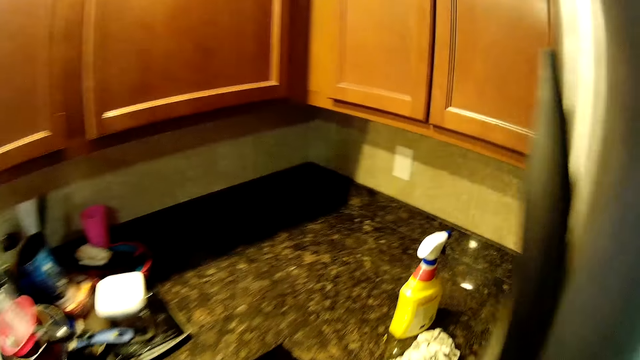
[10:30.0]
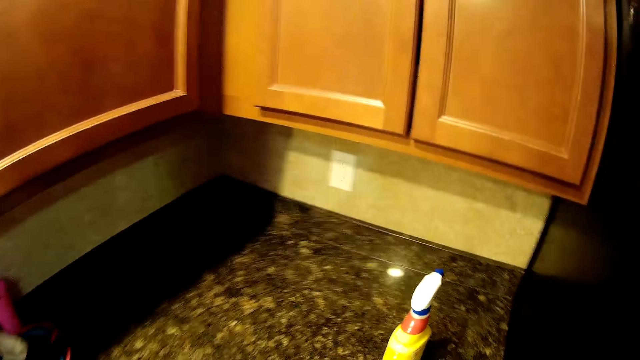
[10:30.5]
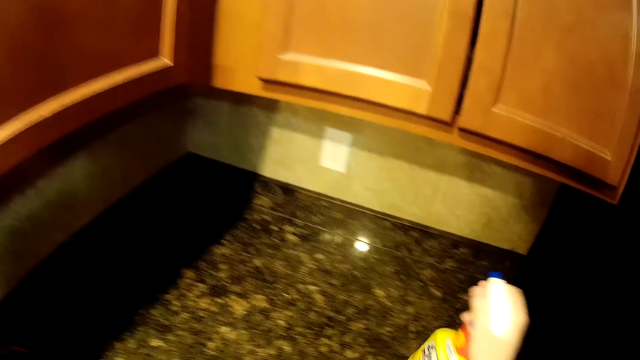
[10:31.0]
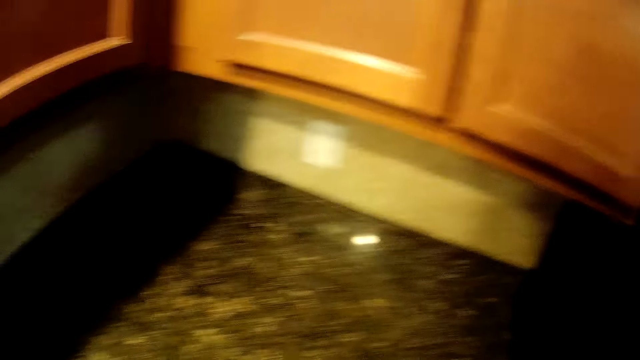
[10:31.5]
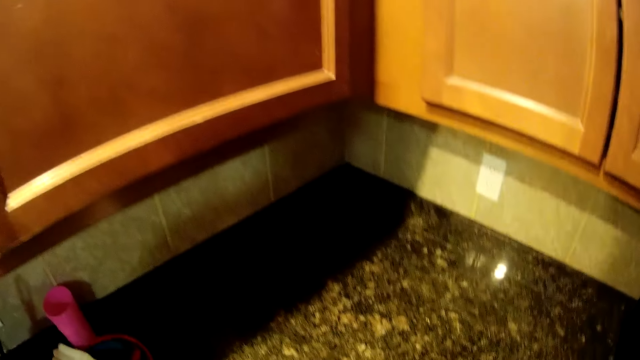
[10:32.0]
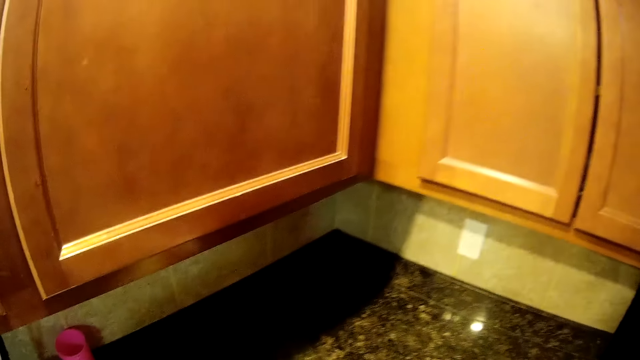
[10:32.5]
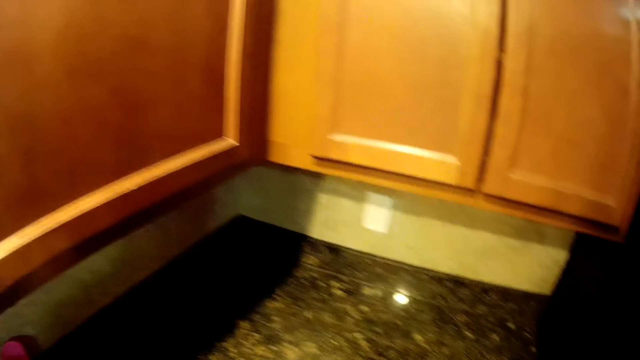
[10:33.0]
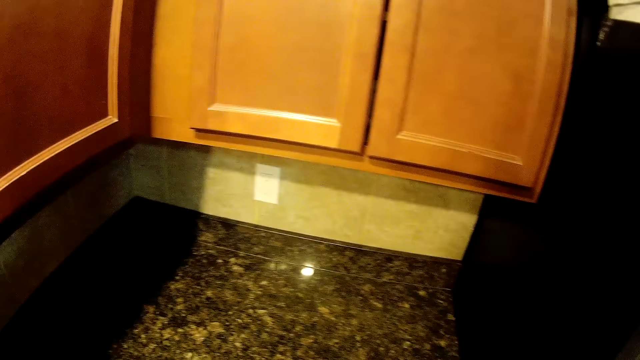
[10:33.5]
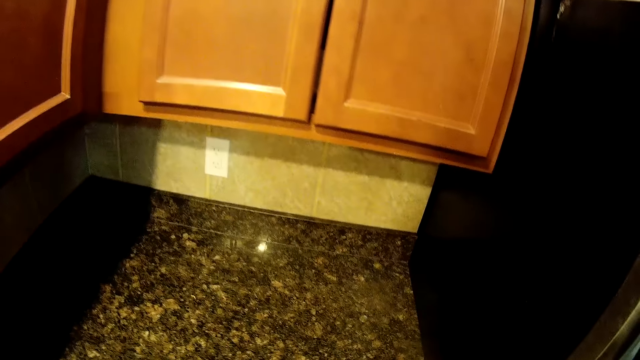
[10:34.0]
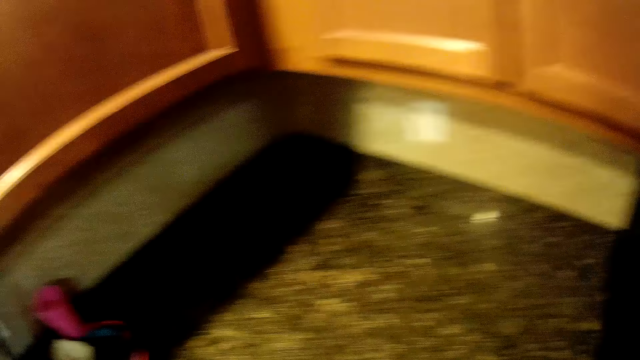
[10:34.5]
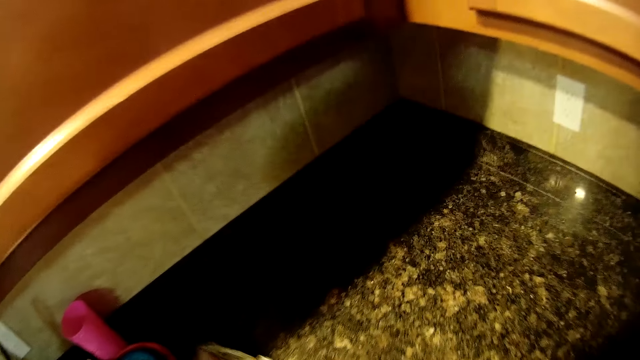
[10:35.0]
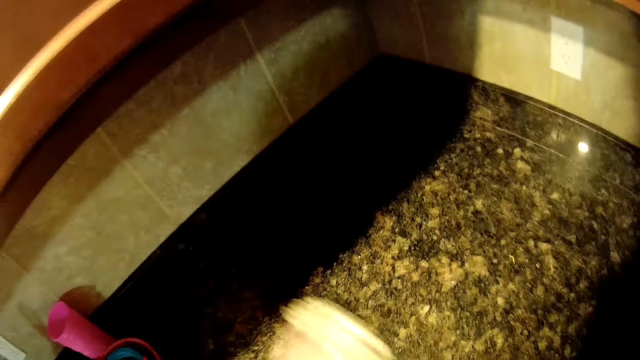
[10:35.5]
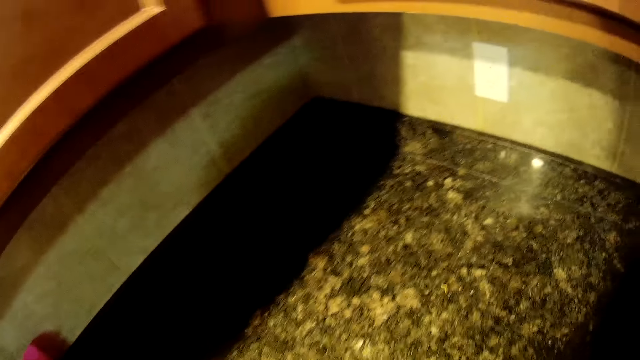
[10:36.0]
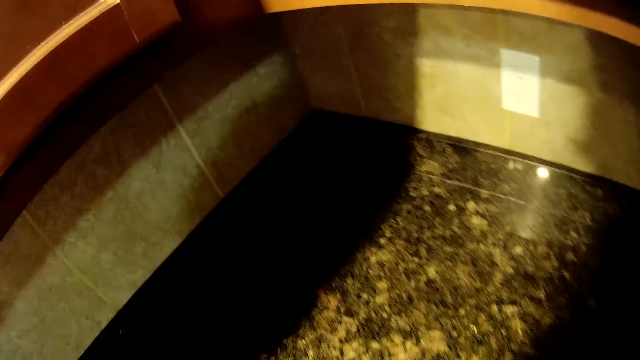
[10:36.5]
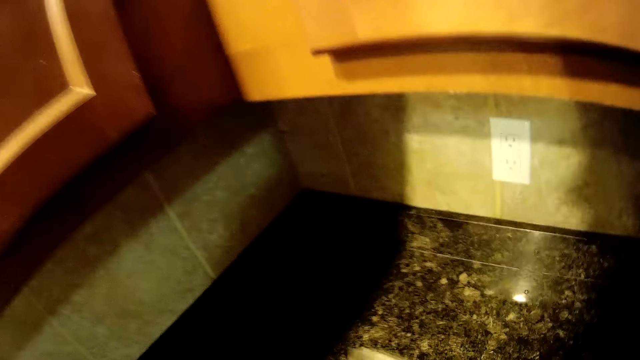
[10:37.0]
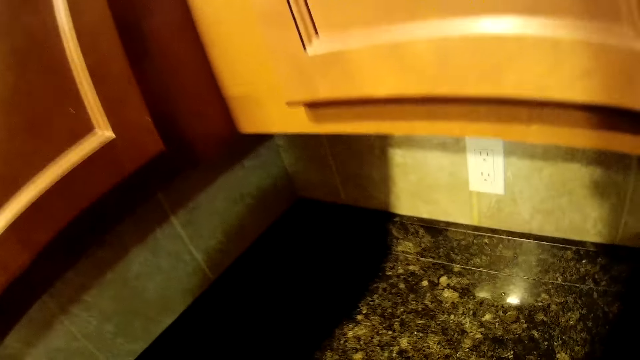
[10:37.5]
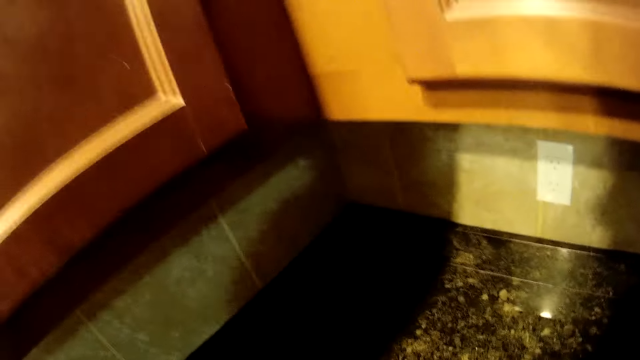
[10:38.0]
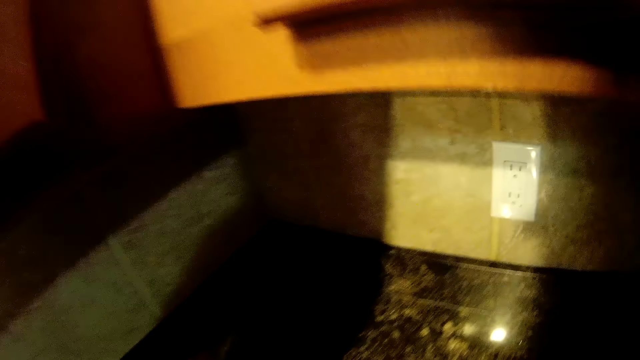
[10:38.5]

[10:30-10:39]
The camera wearer looks at the background. They pick up a bottle. They spray the kitchen counter. They spray the sink. They wipe the kitchen counter.

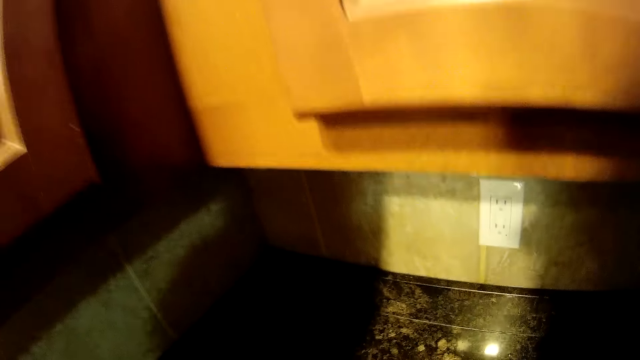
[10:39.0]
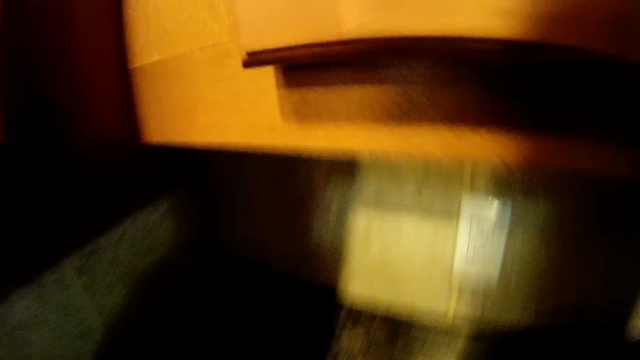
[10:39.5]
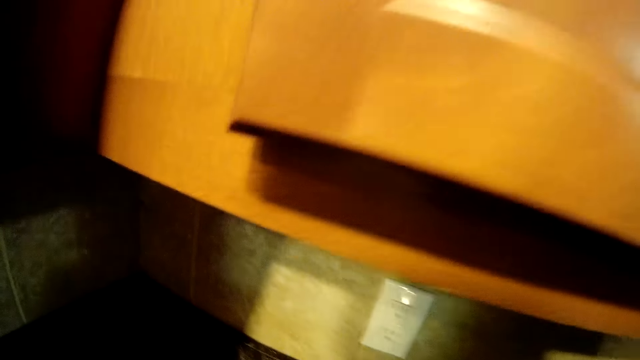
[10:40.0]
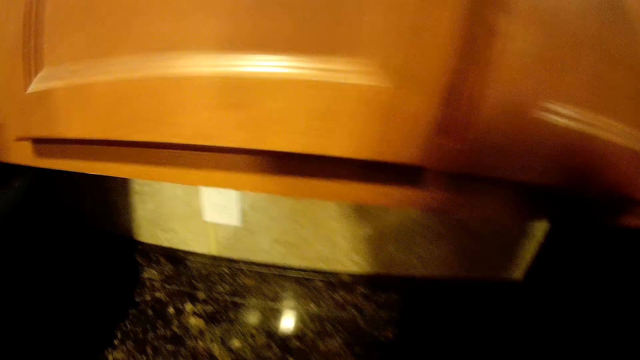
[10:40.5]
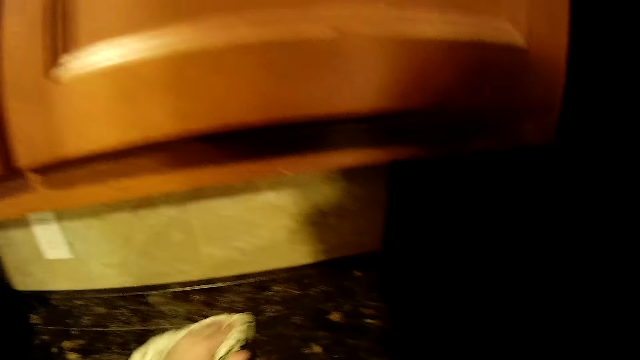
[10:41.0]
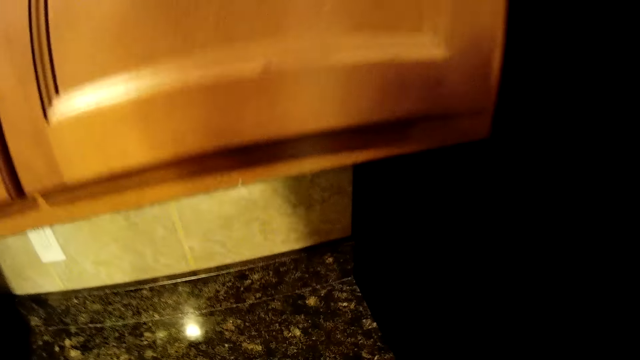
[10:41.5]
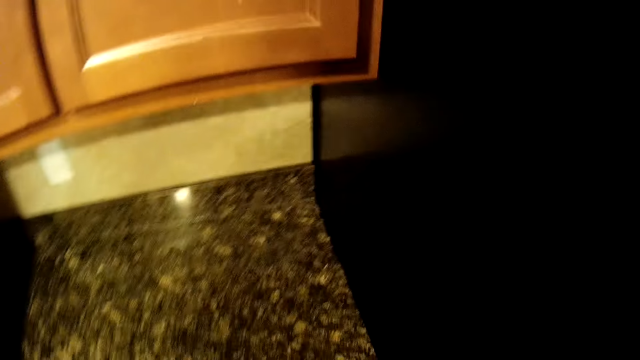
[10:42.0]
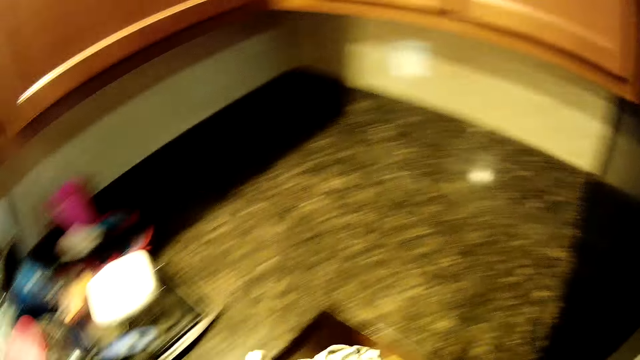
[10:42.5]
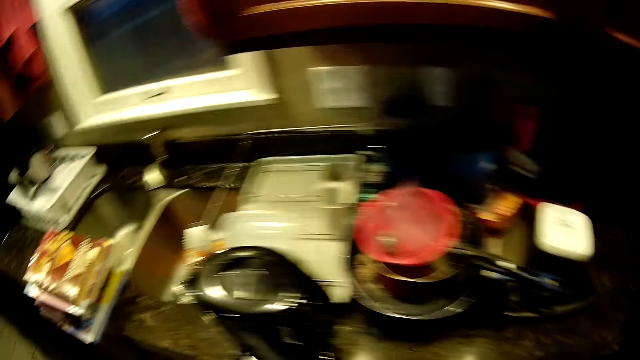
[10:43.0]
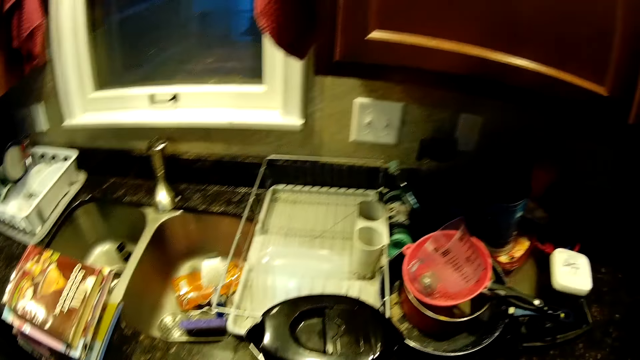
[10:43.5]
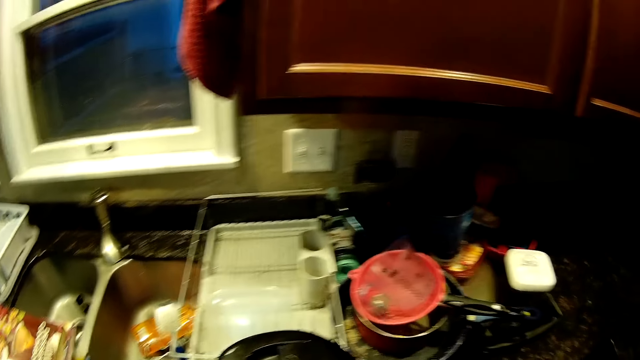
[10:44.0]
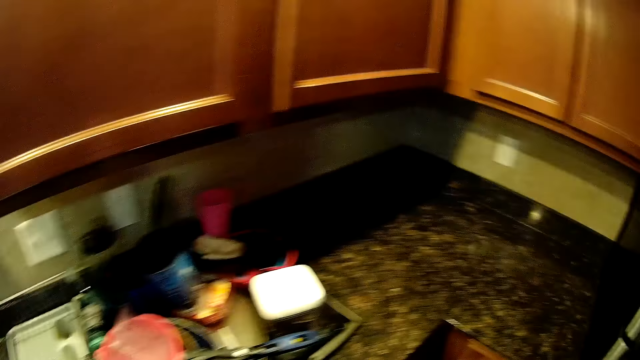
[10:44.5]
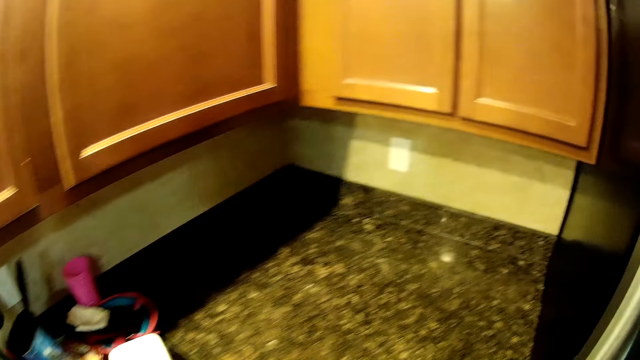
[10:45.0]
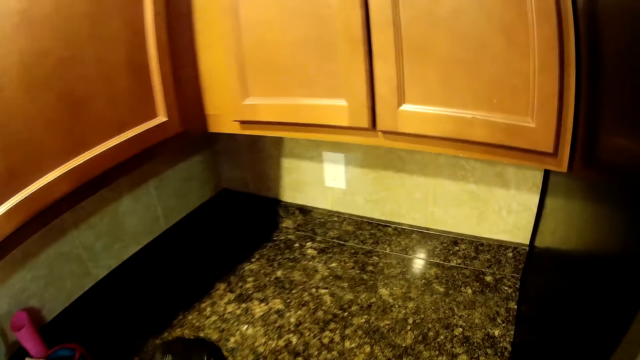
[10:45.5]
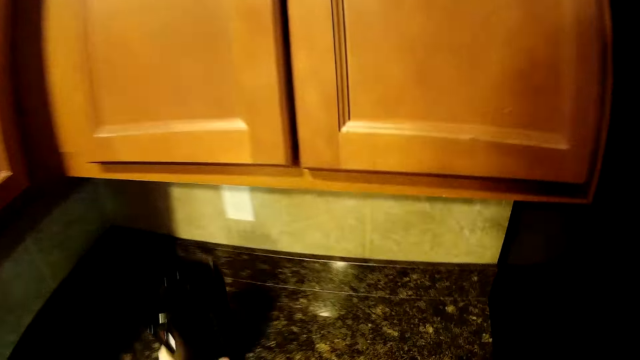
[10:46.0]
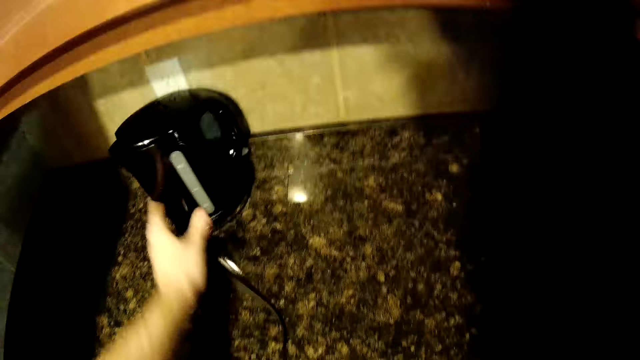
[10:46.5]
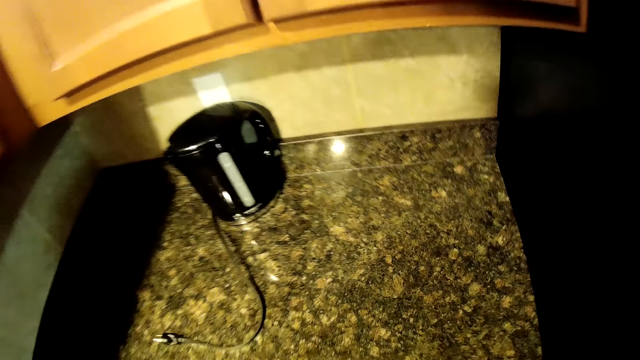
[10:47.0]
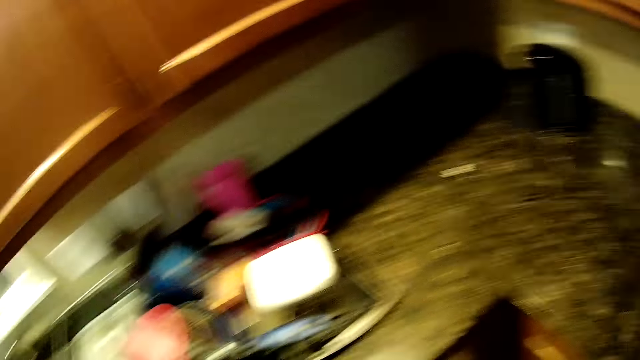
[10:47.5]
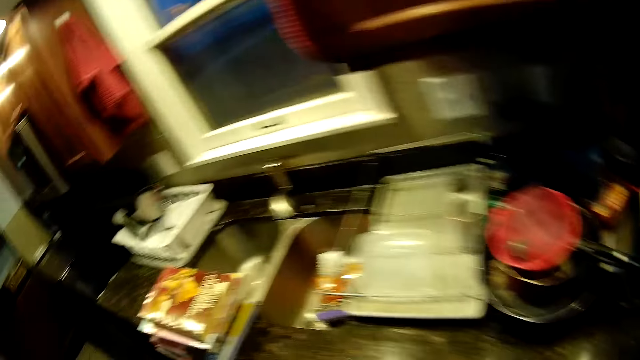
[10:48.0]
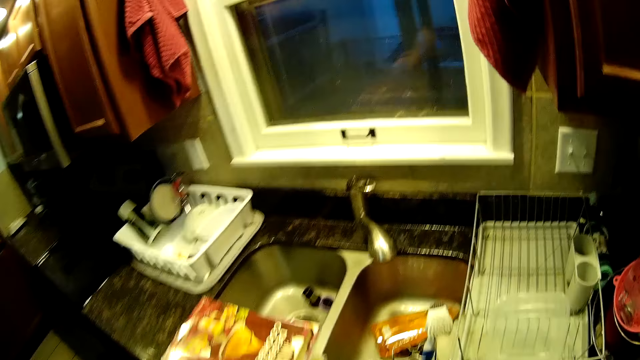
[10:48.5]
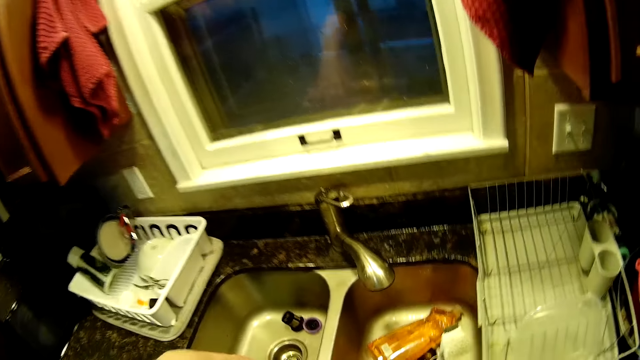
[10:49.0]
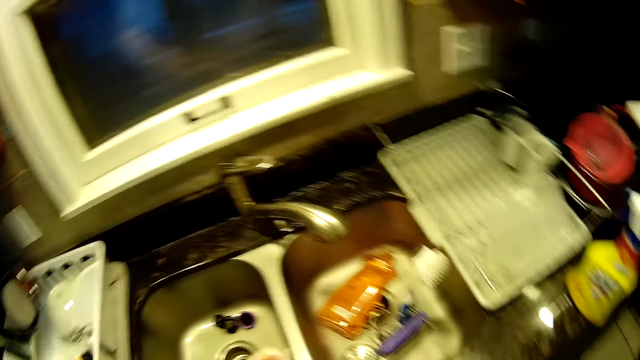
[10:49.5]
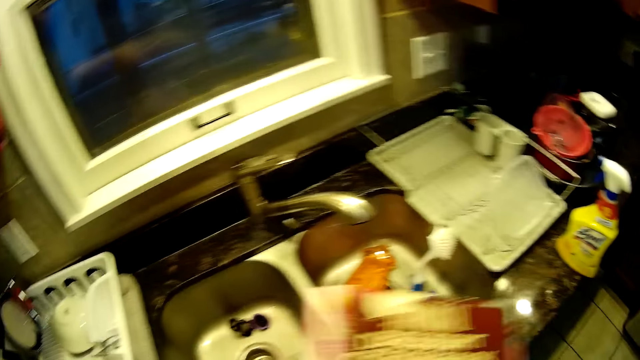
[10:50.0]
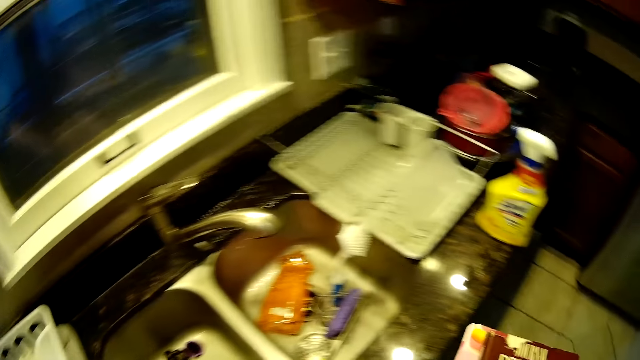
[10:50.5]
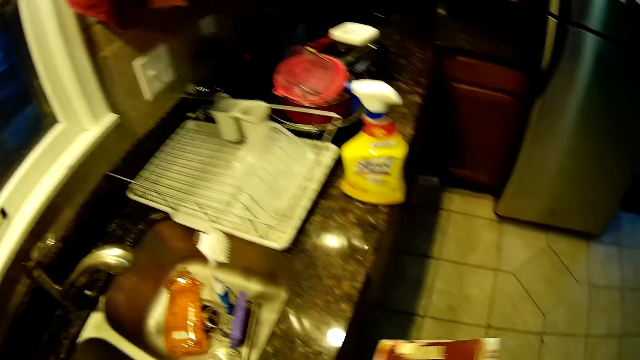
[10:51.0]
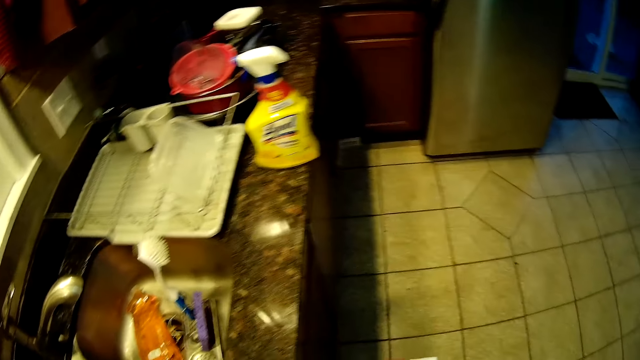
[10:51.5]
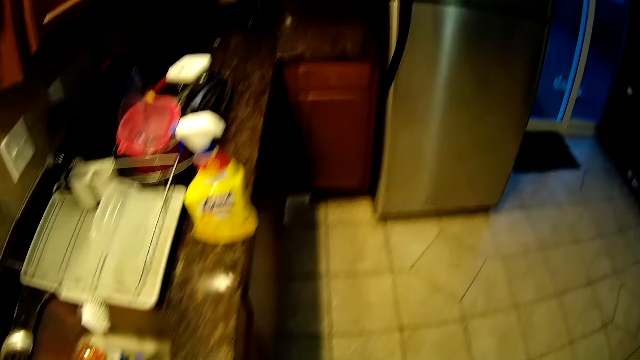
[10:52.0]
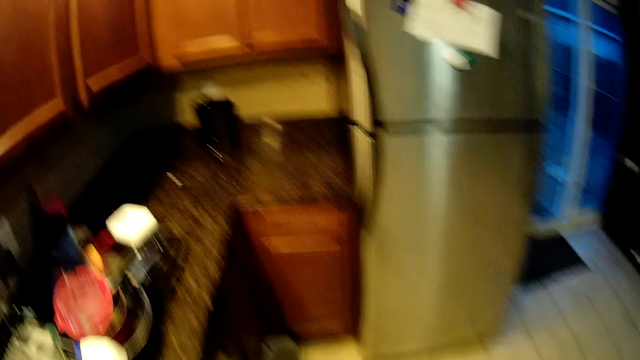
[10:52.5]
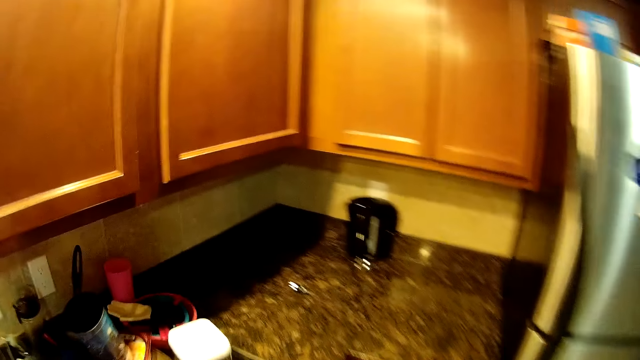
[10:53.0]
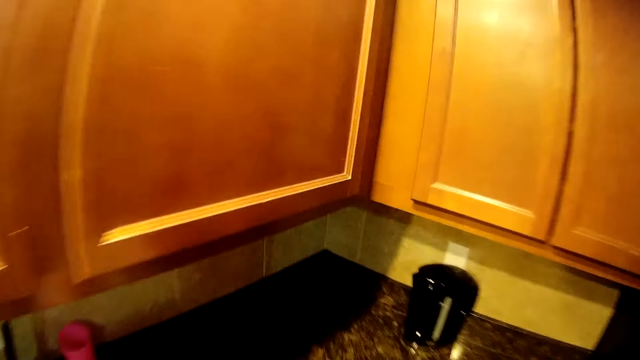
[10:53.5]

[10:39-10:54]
The camera wearer cleans the sink. They look at the background. They place the electric kettle on the kitchen counter. They pick up something. They drop something.
